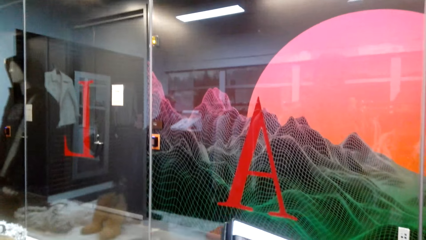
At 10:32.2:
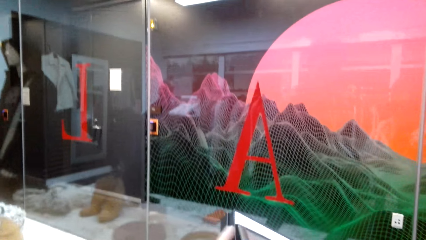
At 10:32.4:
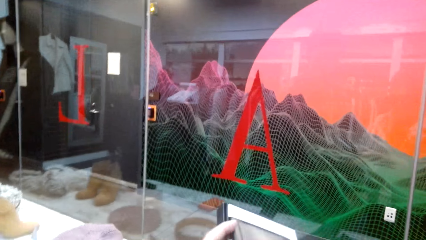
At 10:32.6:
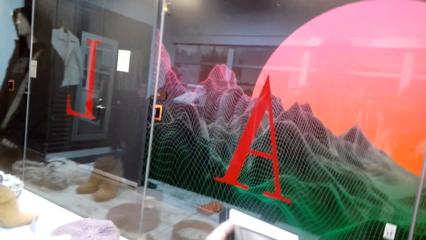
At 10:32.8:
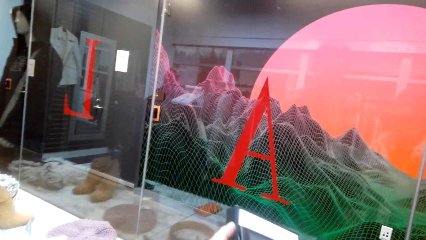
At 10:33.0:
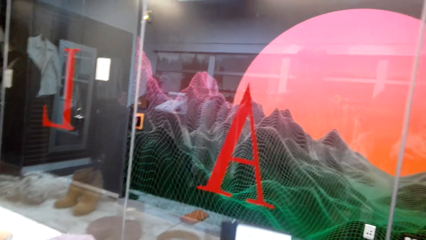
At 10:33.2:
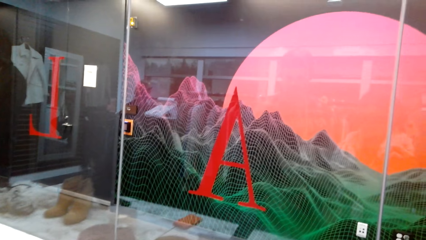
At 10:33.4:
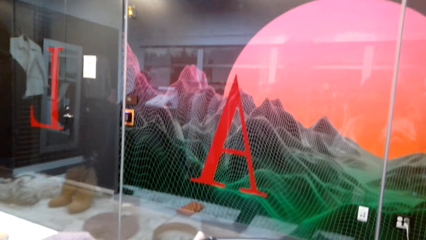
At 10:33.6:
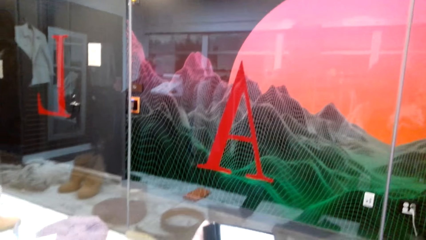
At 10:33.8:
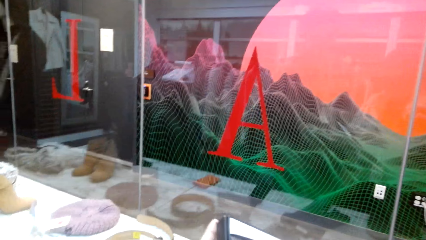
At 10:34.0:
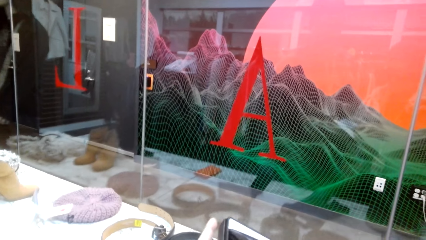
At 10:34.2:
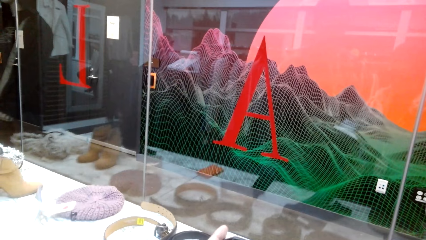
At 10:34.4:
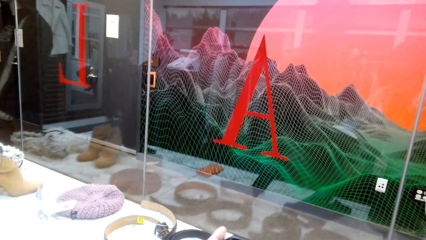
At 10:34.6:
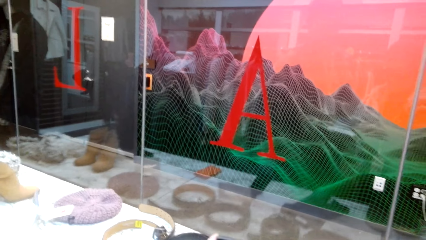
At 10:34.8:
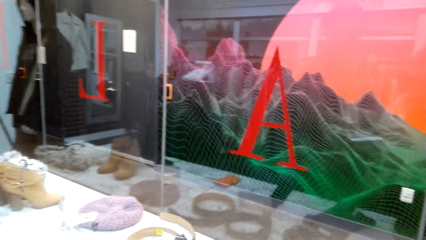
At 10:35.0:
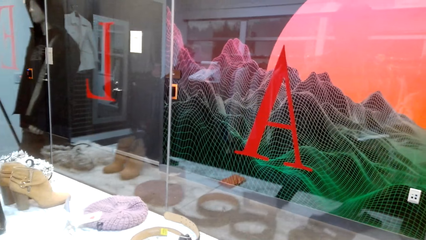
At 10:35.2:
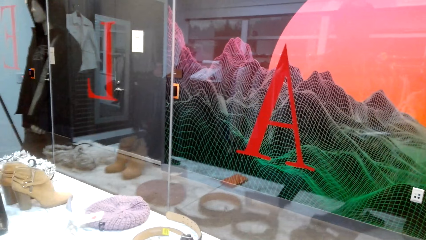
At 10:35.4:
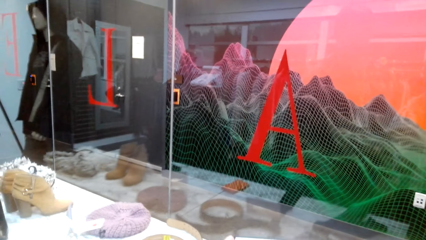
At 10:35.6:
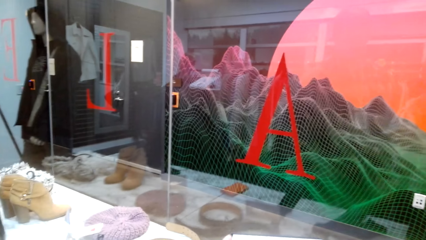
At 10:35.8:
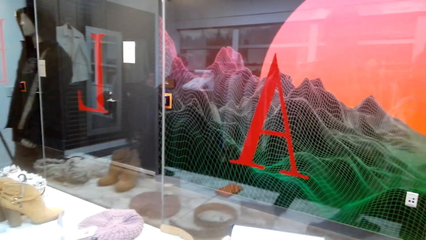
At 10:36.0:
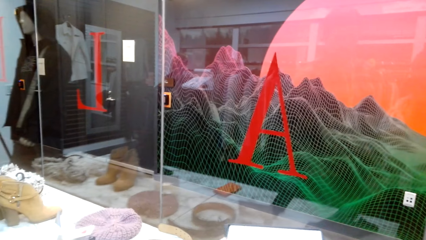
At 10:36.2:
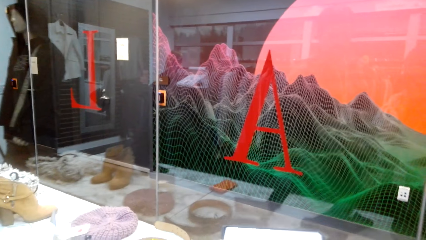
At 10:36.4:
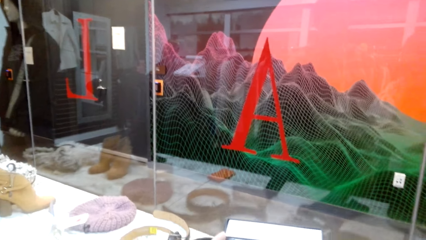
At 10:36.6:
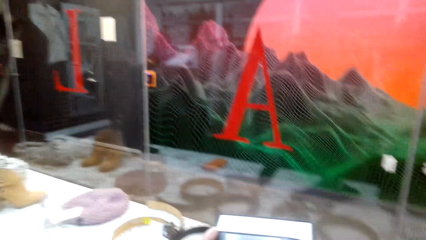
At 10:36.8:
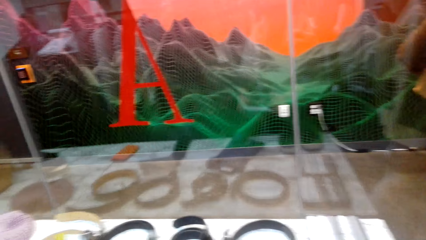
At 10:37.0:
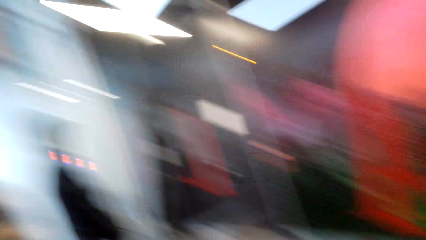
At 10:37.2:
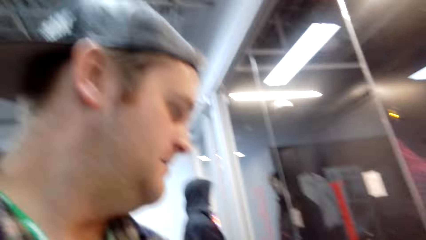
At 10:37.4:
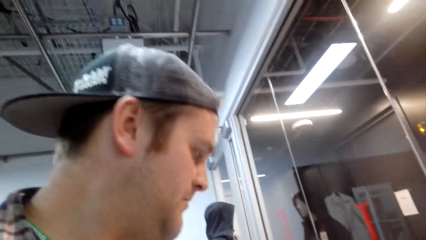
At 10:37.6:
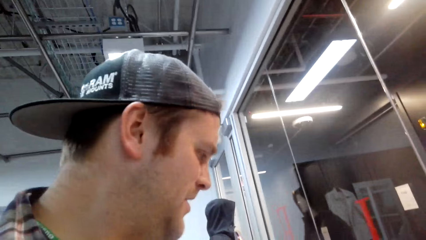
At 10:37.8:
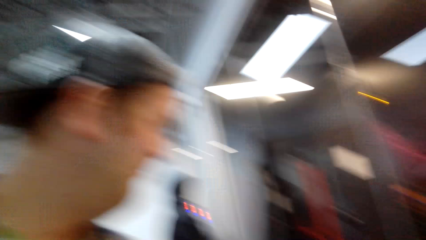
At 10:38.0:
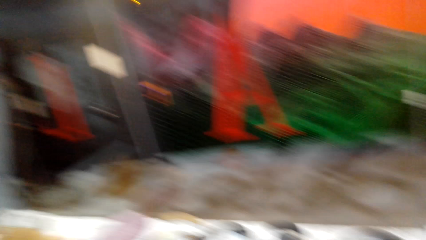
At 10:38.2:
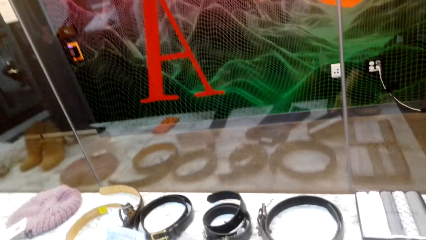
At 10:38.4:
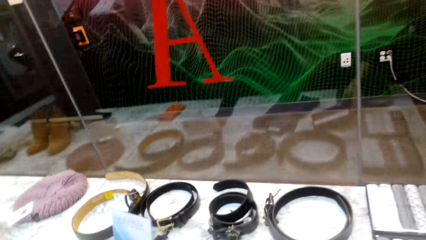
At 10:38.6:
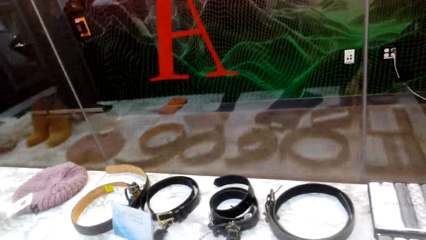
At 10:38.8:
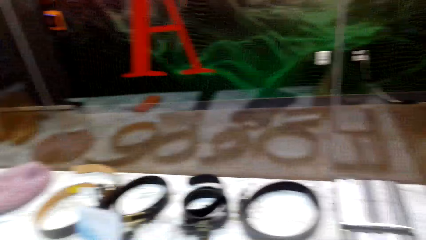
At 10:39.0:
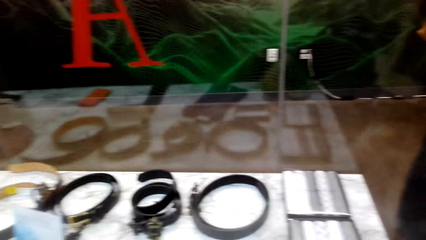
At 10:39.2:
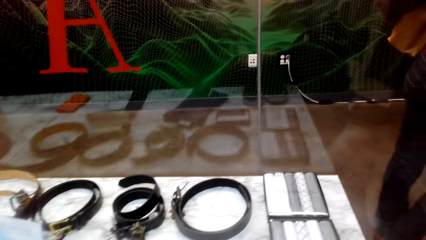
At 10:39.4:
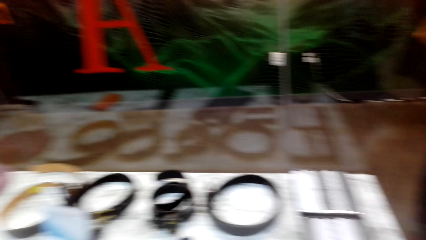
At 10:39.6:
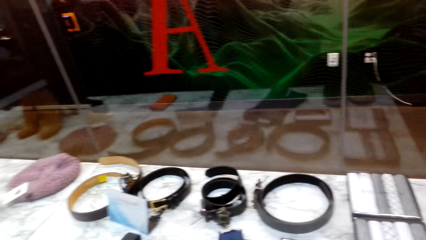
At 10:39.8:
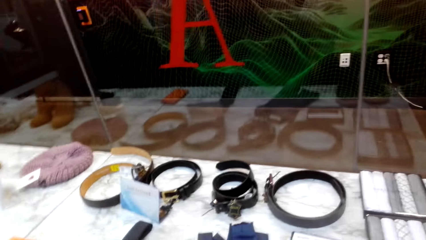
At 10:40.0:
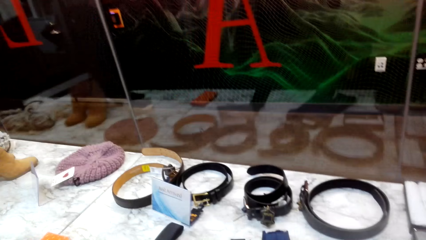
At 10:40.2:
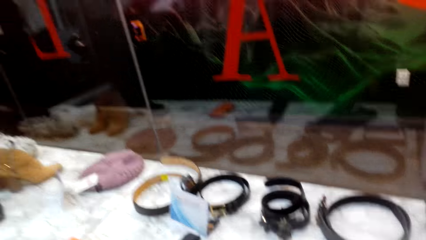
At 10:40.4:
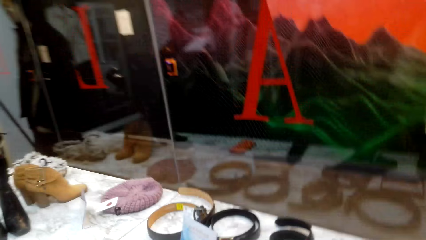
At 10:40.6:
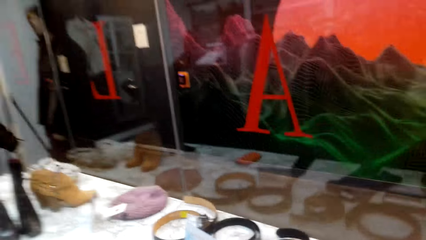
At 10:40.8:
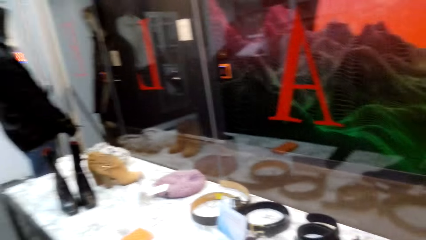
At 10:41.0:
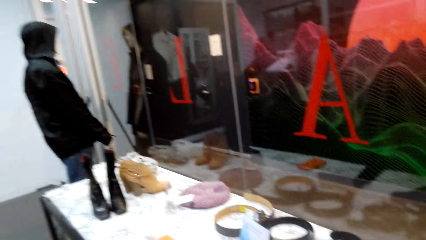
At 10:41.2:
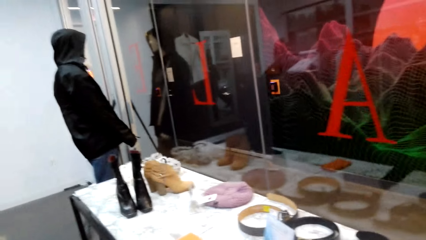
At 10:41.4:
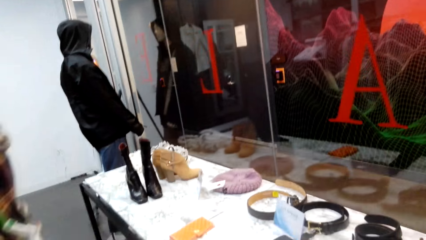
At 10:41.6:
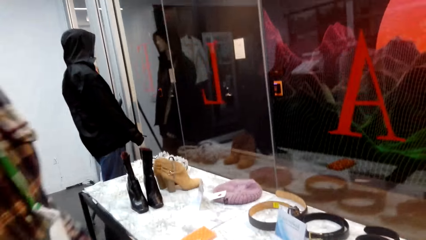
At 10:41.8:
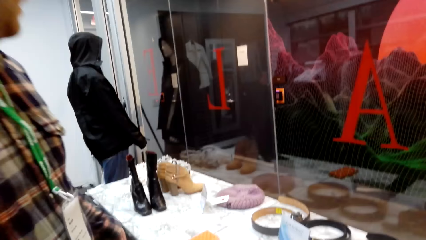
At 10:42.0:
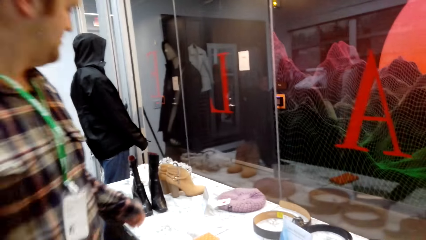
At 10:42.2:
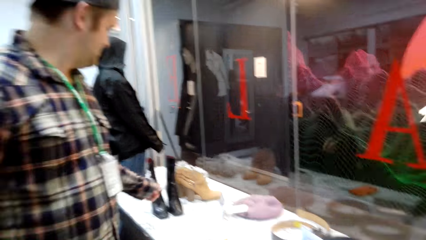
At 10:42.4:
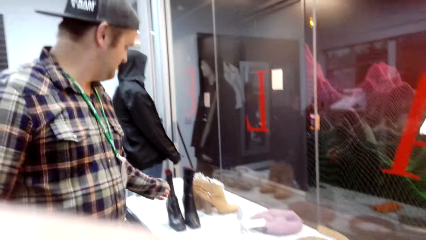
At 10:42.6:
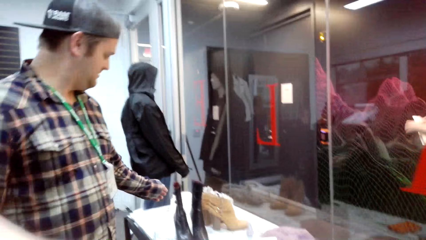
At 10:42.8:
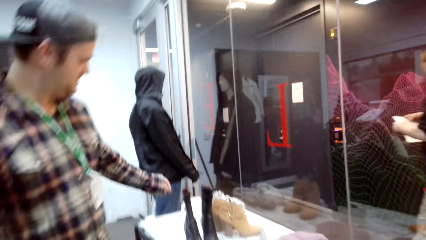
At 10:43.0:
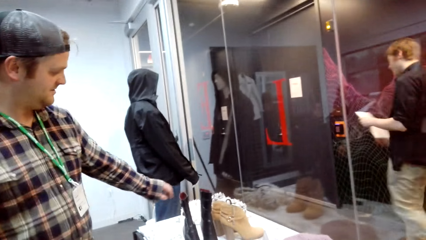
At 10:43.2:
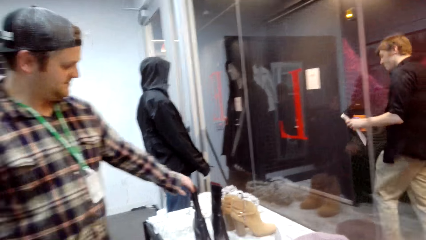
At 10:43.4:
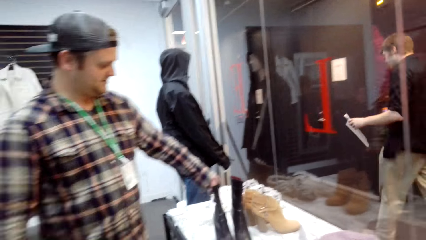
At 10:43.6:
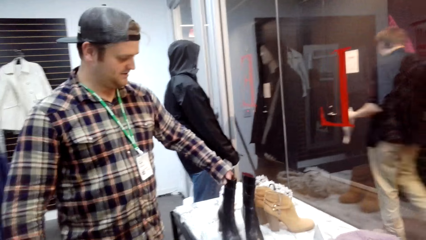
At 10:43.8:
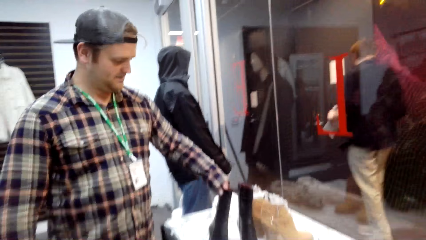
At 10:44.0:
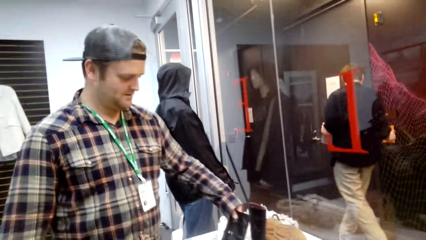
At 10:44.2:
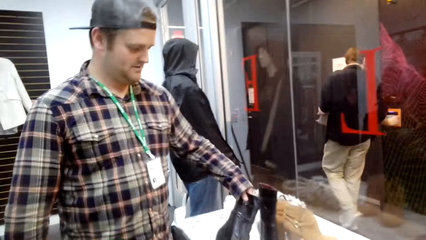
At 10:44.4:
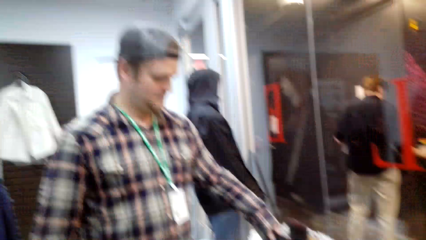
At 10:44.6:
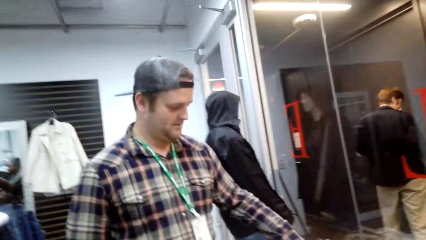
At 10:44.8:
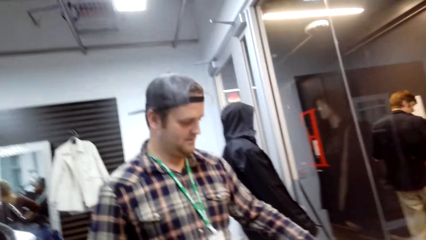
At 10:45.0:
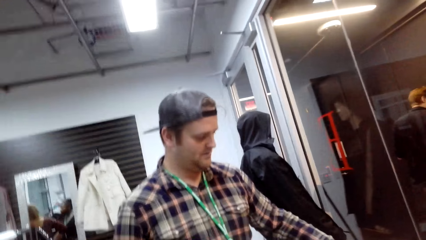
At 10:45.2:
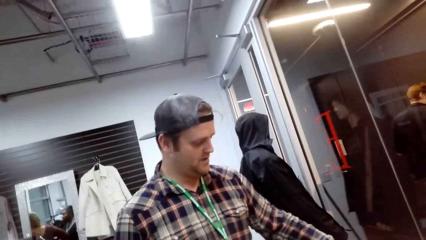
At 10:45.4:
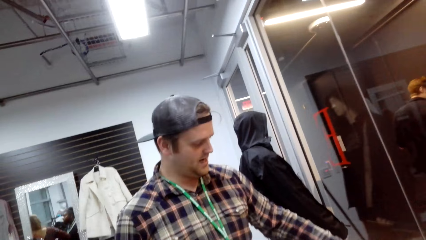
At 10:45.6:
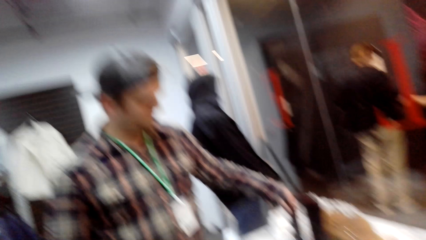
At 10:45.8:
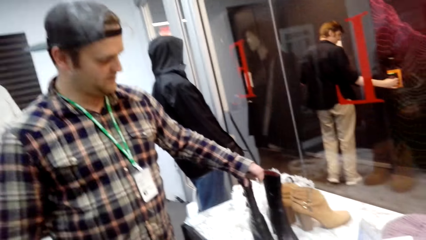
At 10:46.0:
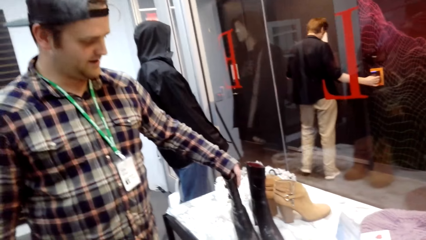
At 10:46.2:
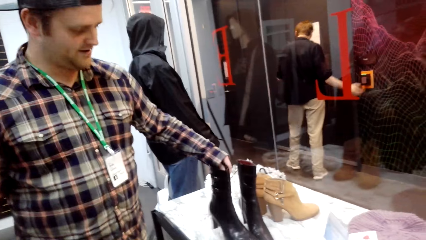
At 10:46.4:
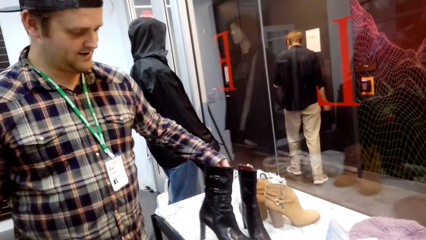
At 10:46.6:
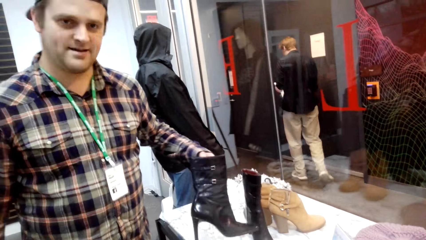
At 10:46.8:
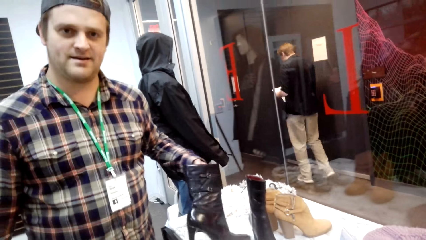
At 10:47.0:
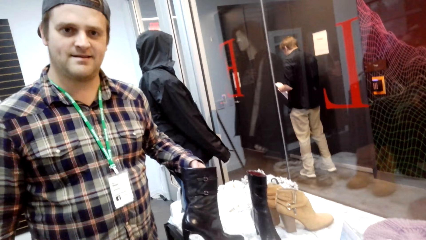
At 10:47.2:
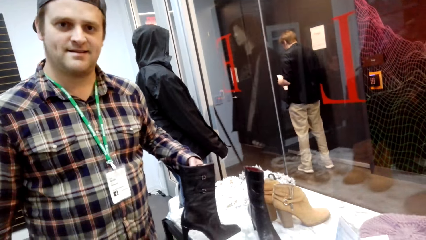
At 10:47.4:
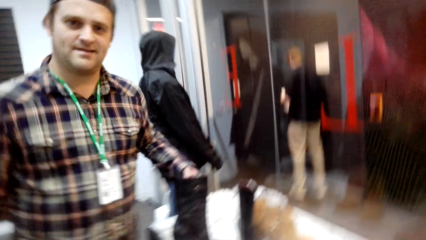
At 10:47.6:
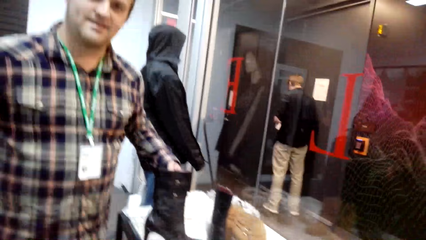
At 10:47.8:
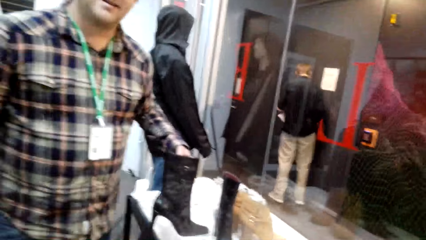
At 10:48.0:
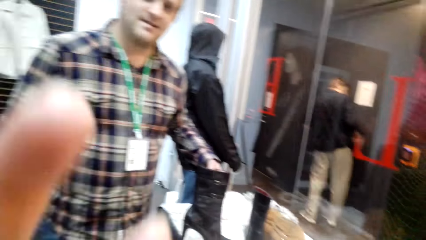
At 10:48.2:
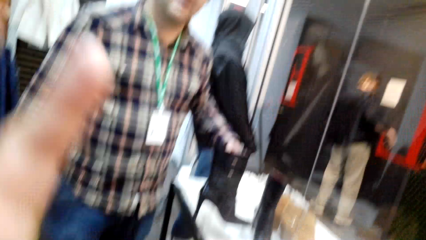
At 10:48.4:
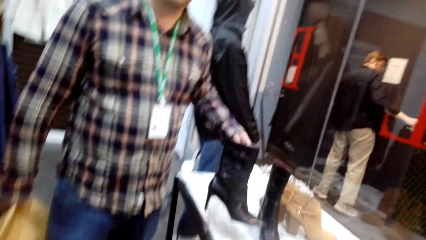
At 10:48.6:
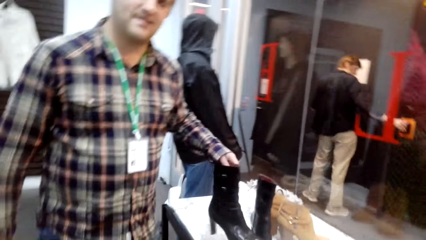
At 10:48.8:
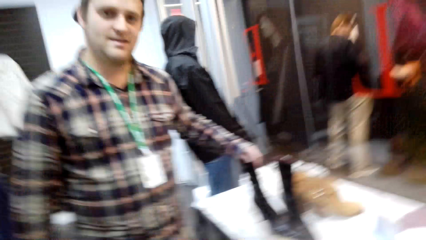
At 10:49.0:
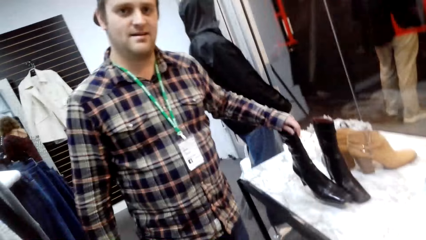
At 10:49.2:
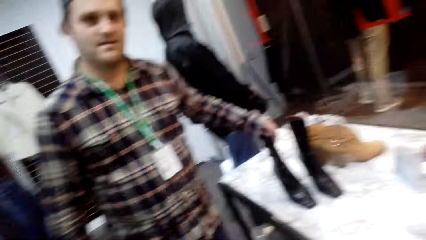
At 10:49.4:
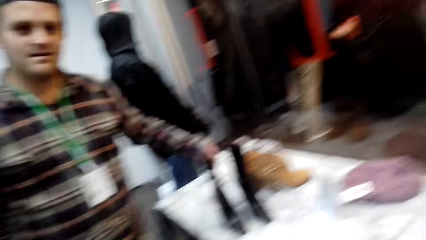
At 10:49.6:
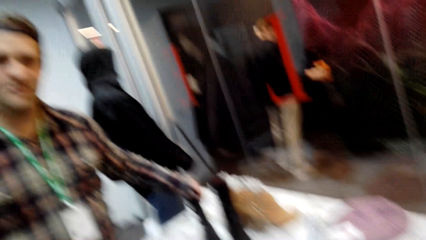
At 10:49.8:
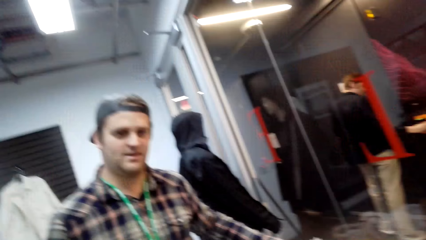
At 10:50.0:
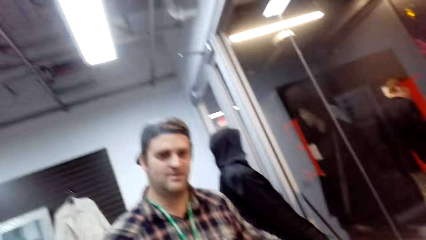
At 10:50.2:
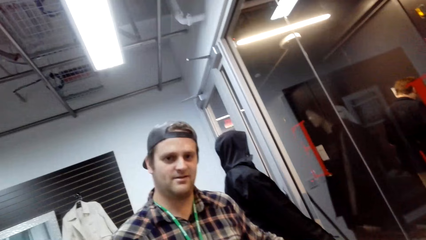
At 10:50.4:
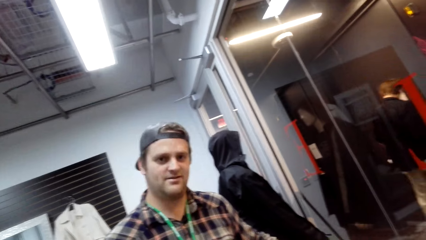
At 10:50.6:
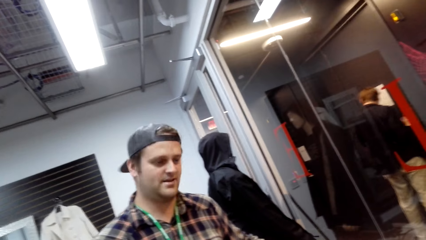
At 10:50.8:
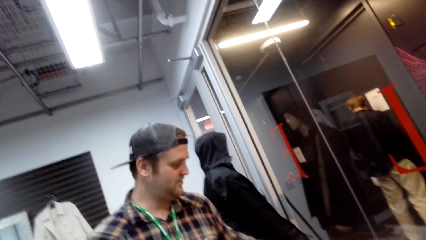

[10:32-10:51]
The camera wearer looks at something. They talk to a man. The man talks to a woman. Another man touches some shoes. The first man picks up a ladies' winter boot. The camera wearer makes a hand gesture.
